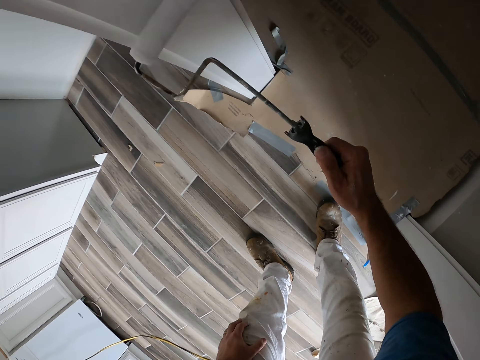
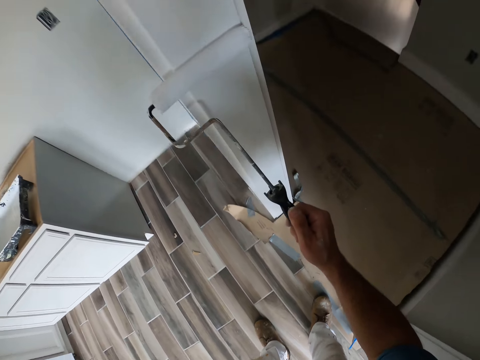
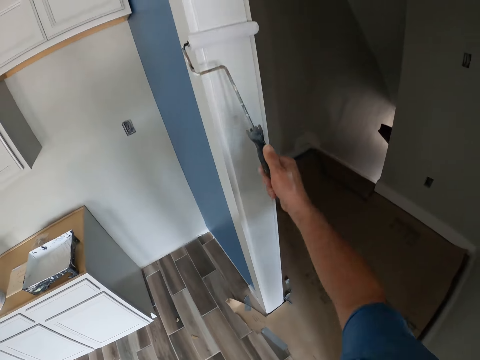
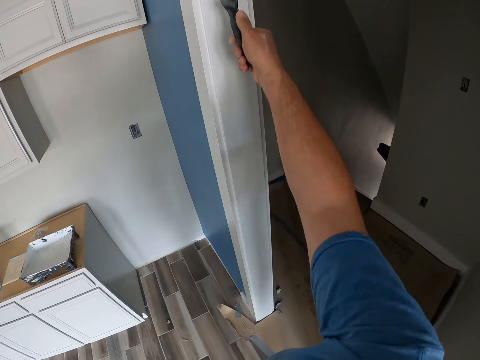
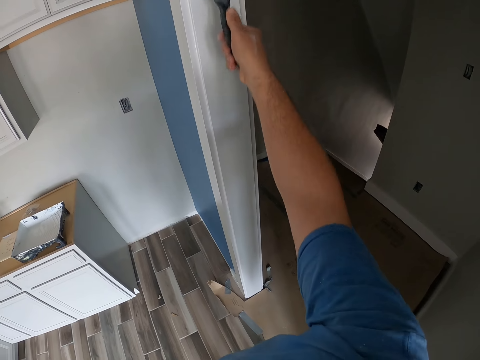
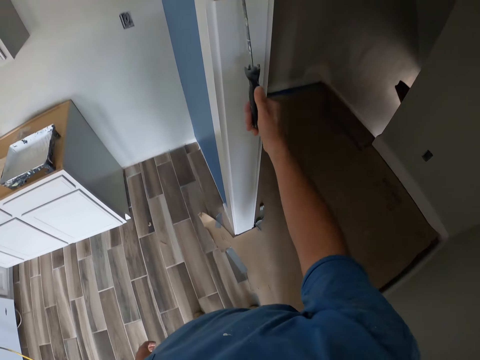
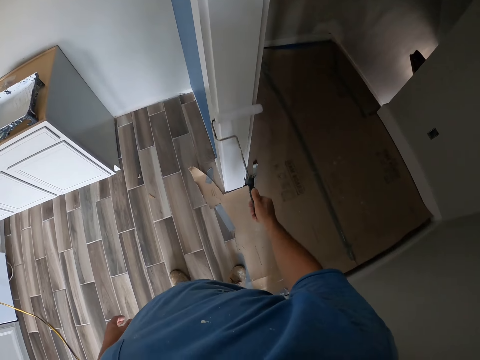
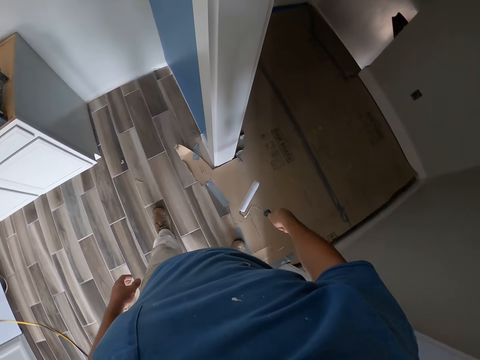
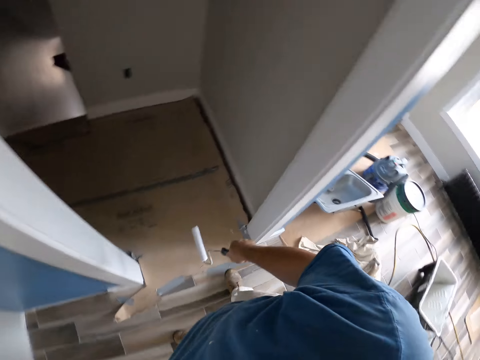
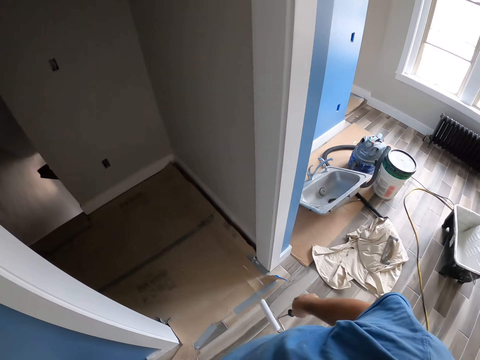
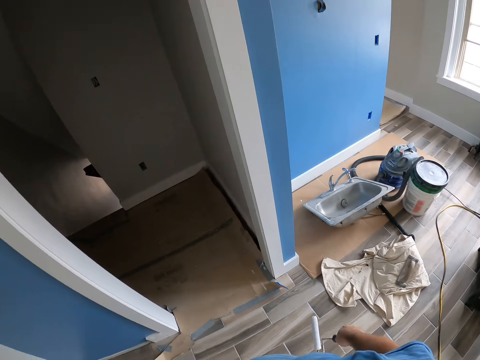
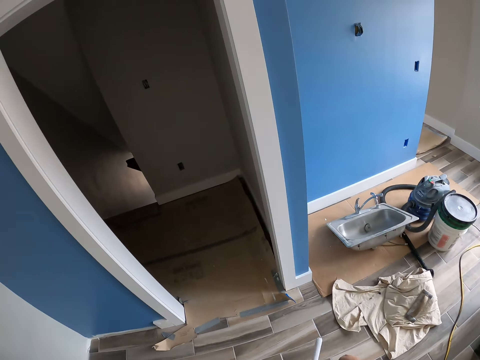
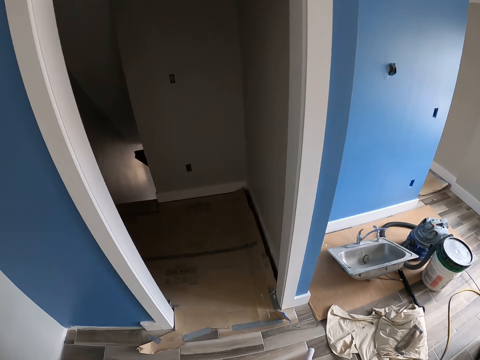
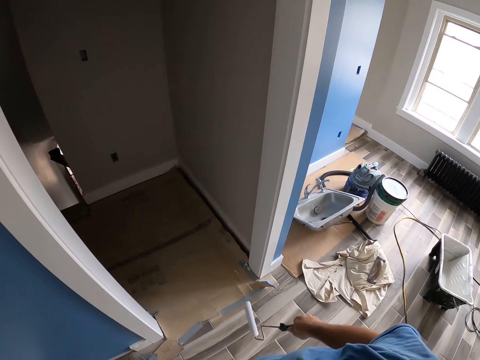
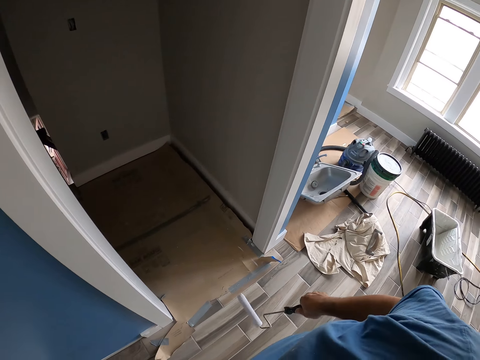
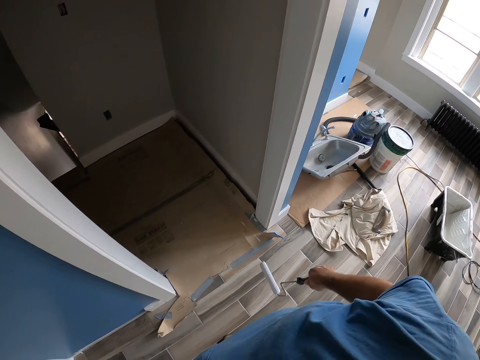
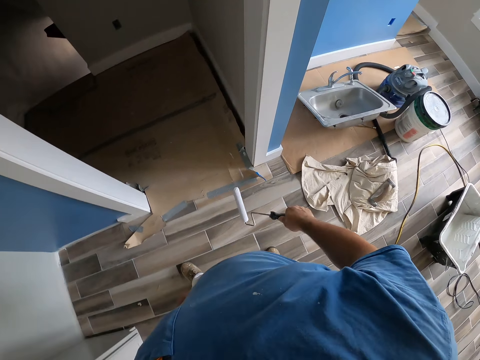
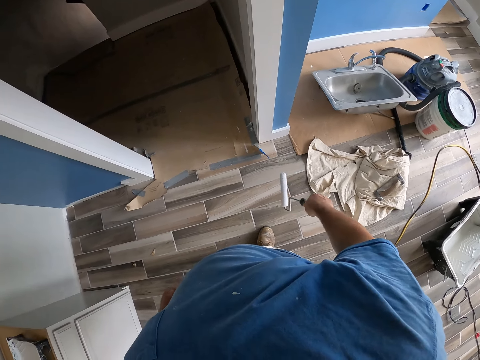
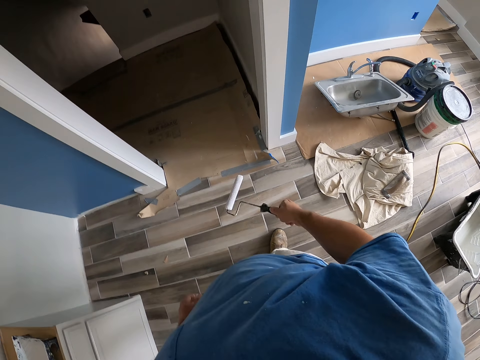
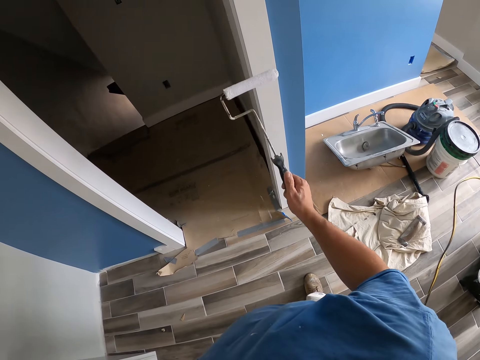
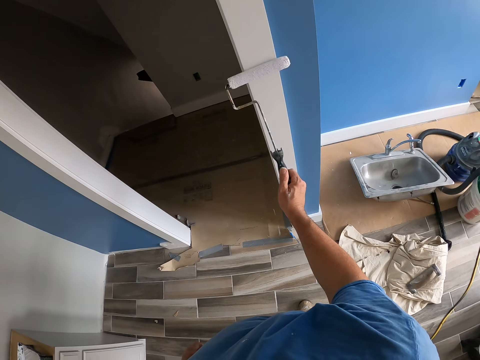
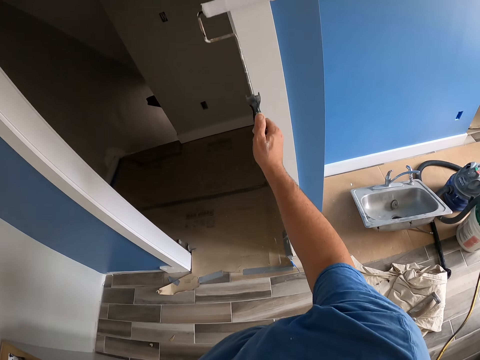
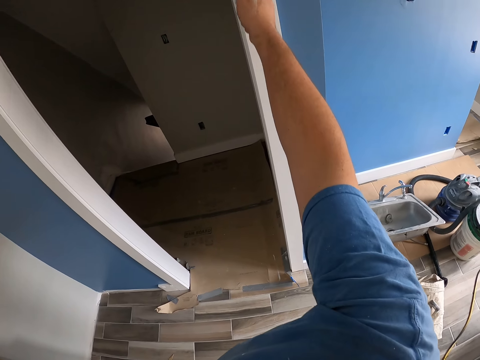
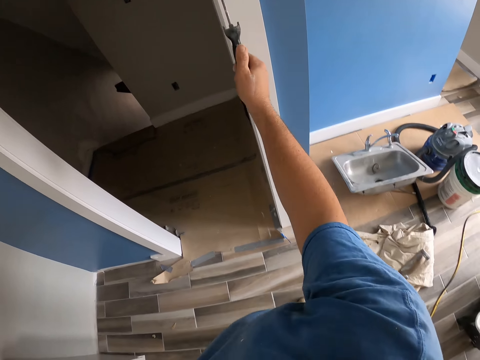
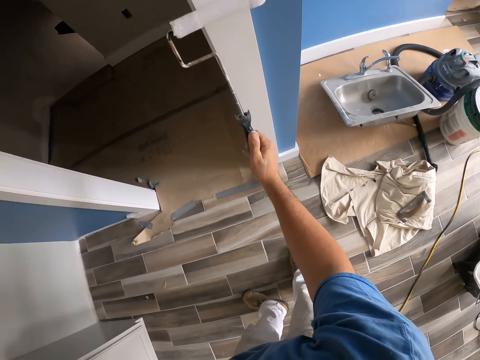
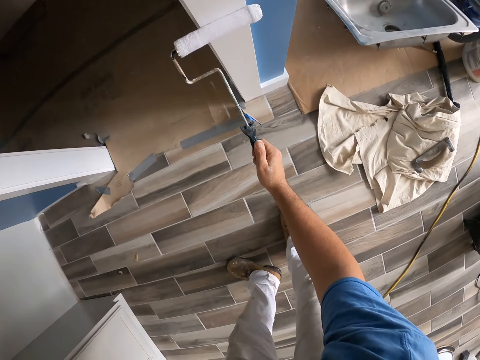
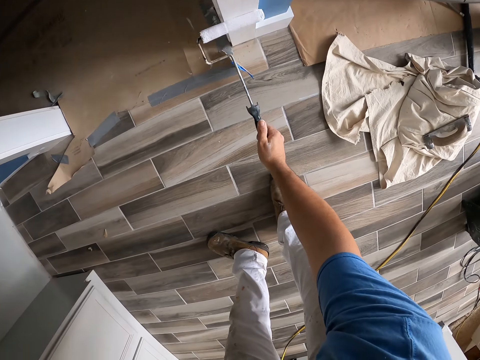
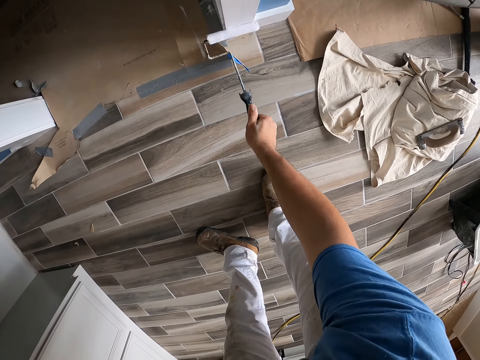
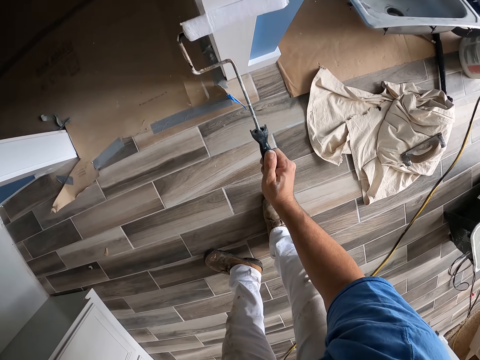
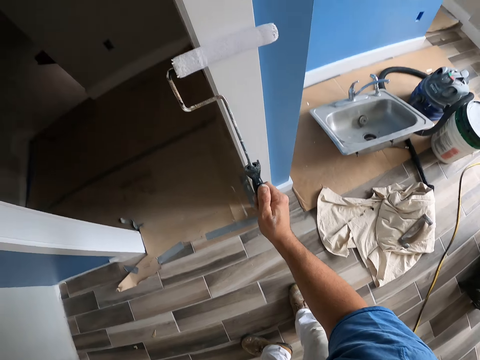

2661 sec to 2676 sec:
The camera wearer stops painting the wall. They look around. They continue painting the door frame or wall with the short paint roller.

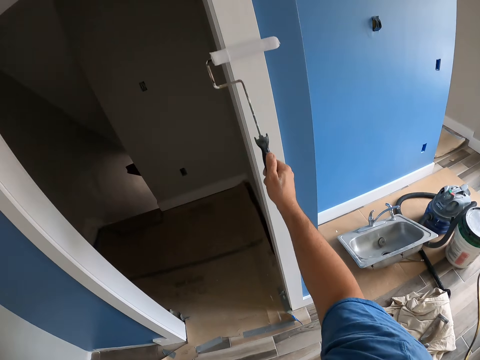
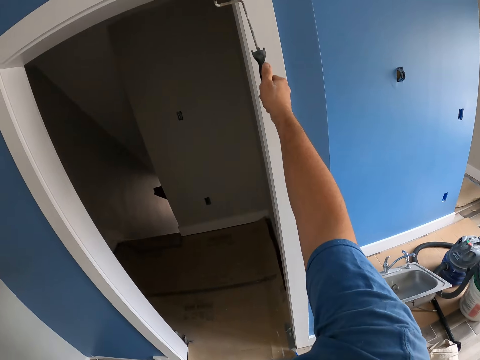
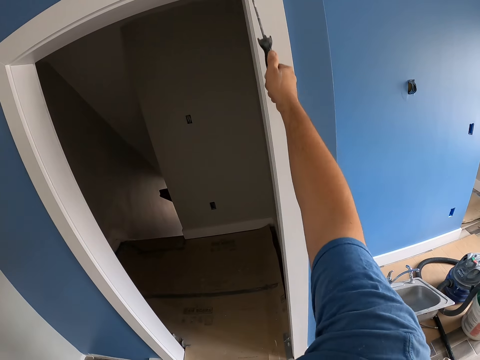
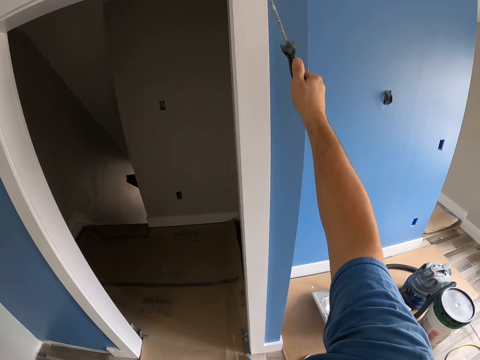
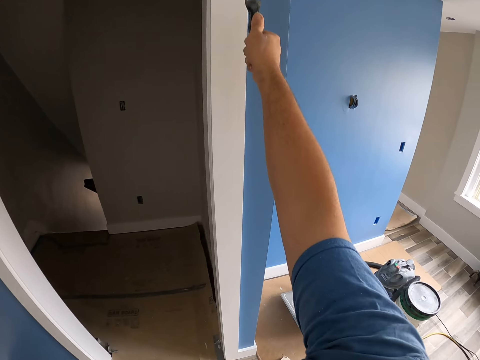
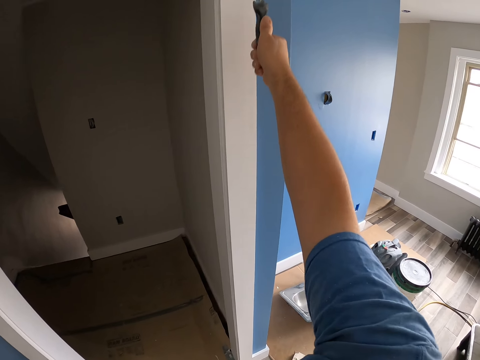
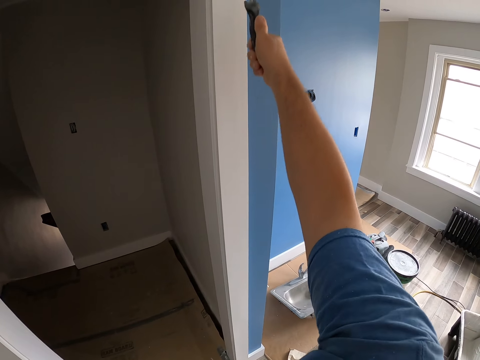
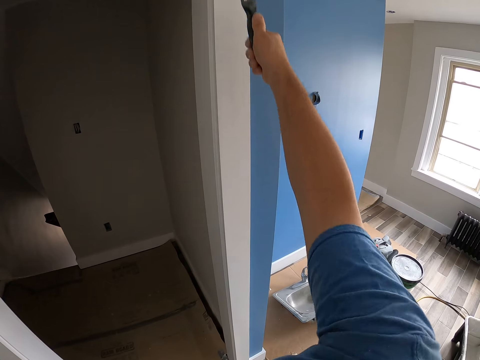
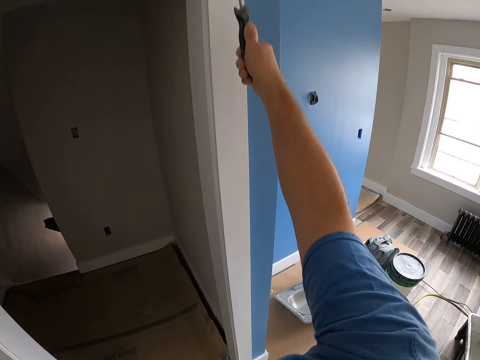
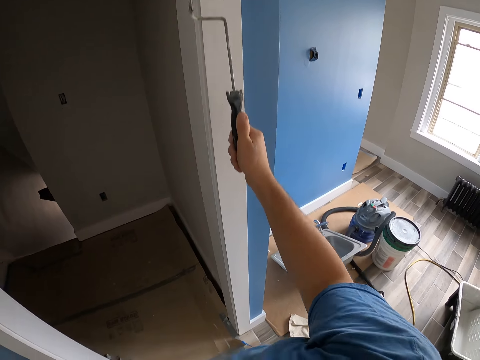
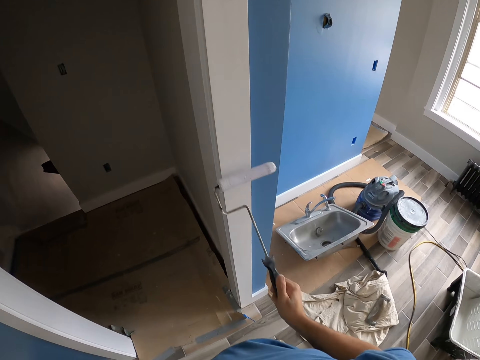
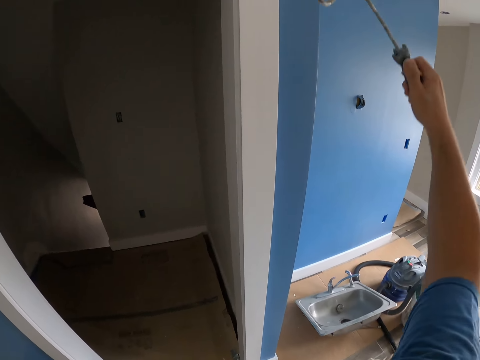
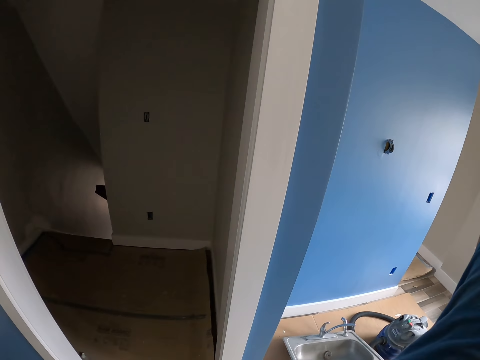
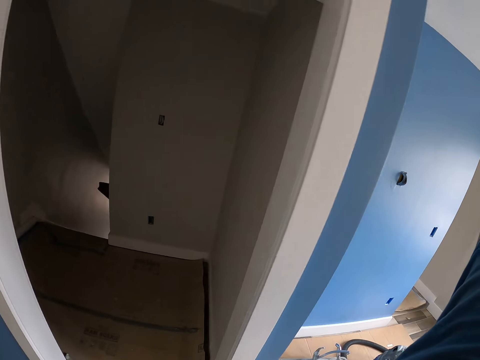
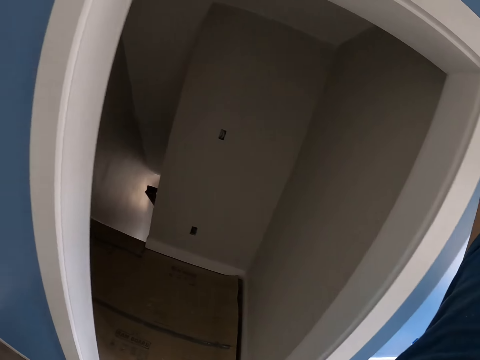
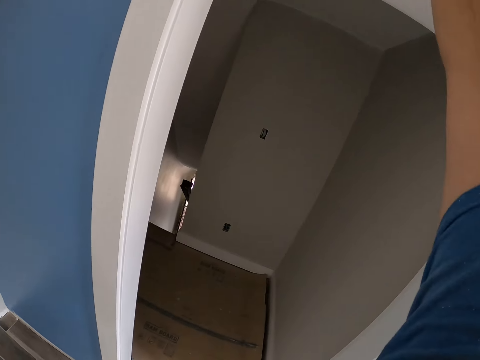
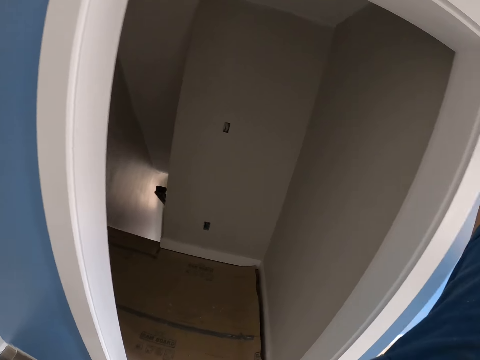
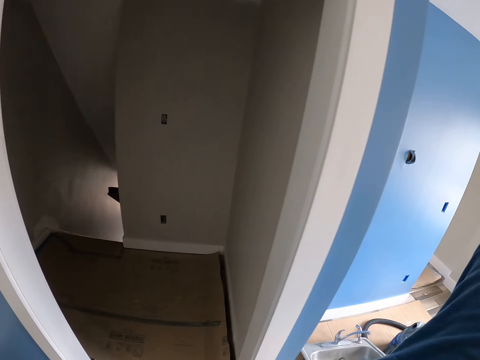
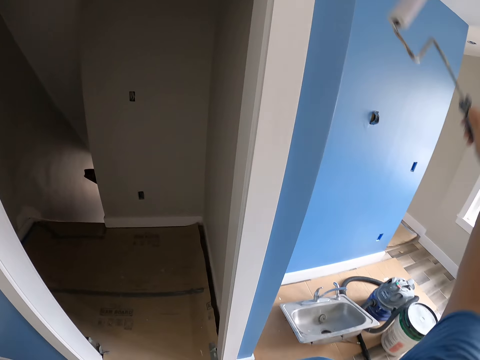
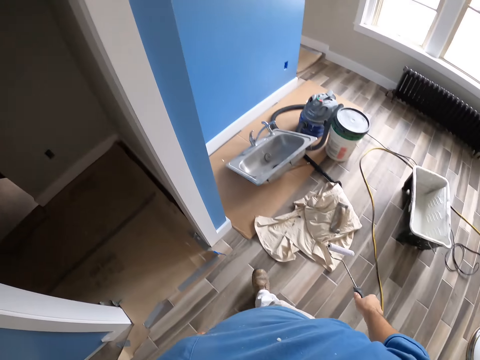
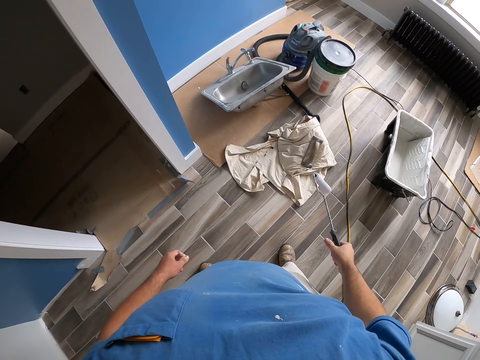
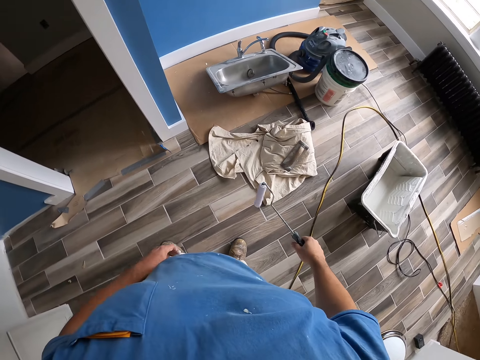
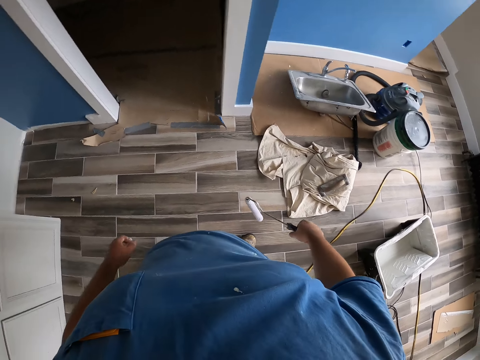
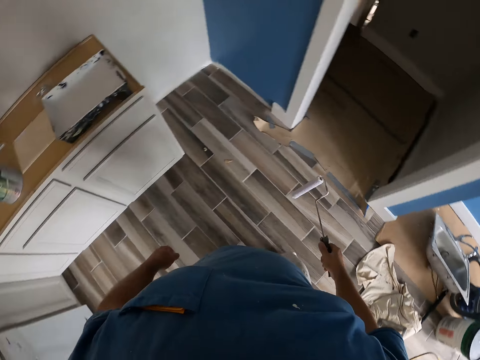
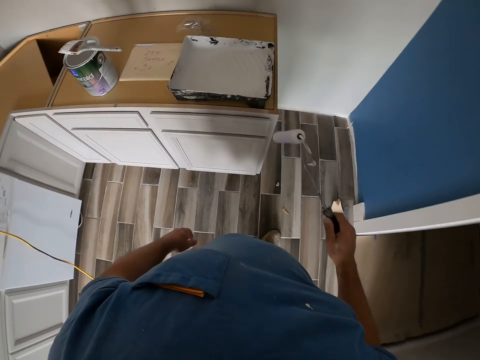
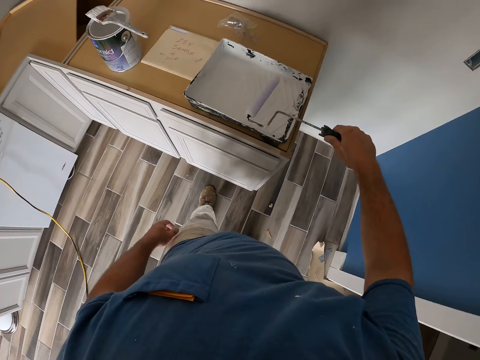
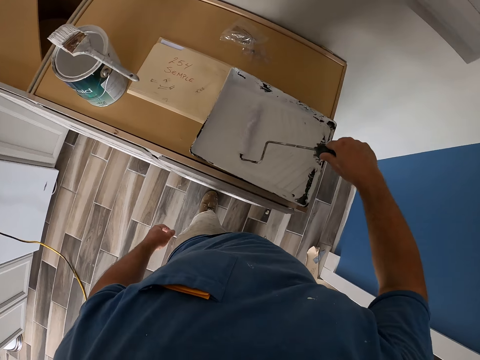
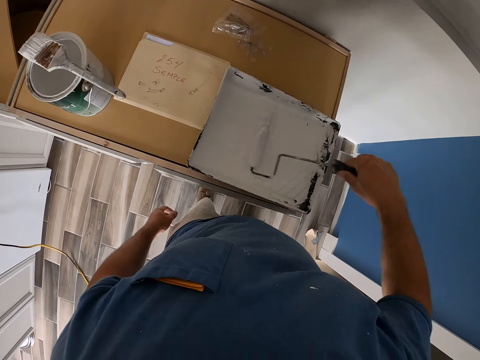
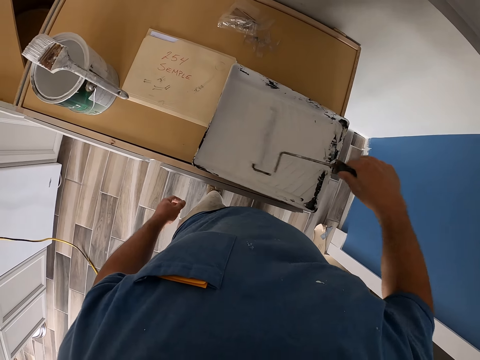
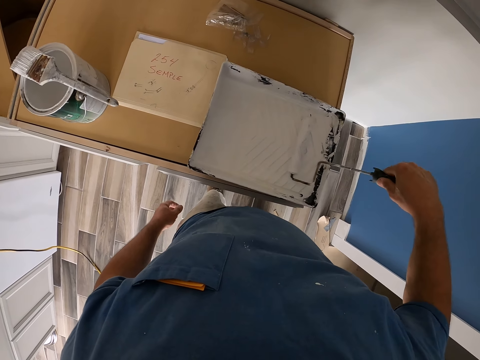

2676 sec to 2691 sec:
The camera wearer stops painting the wall. They look around, walk to the paint, and take paint with the short paint roller from the paint tray.
